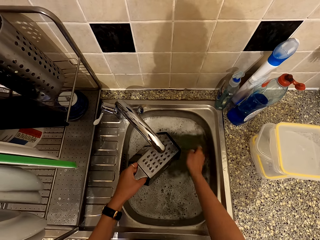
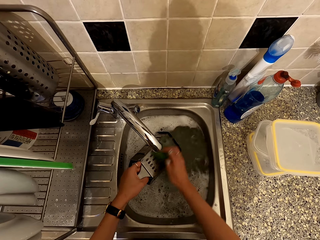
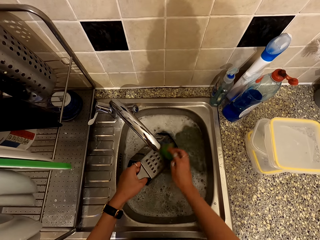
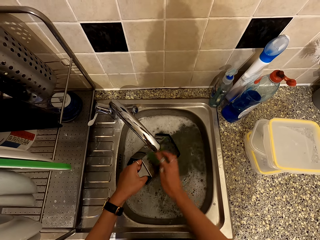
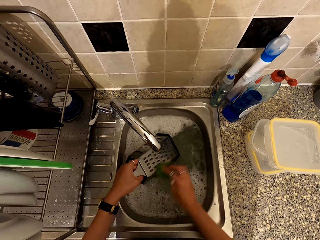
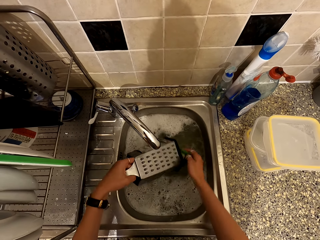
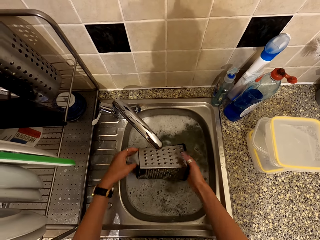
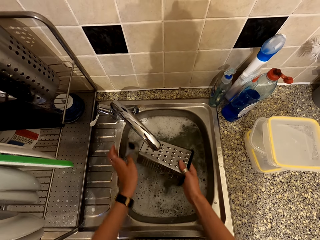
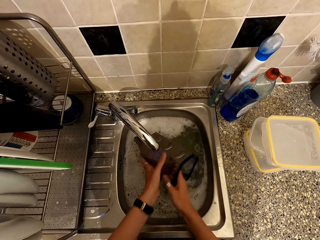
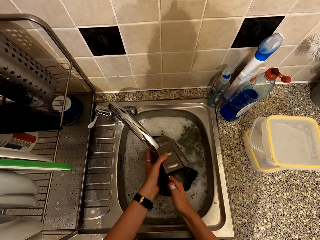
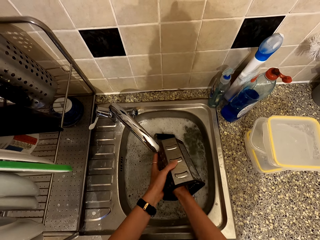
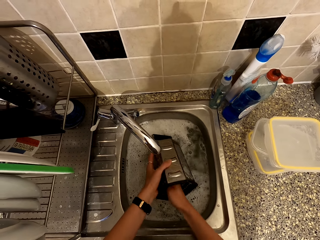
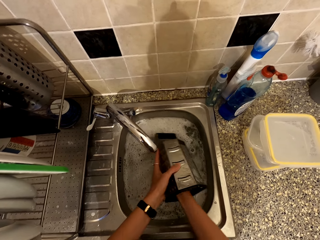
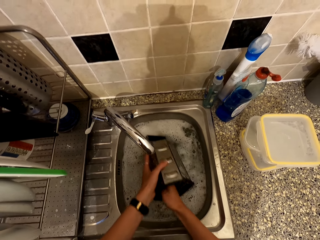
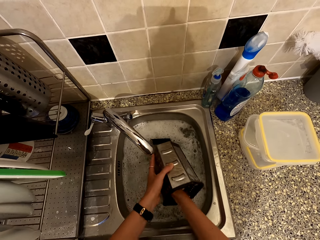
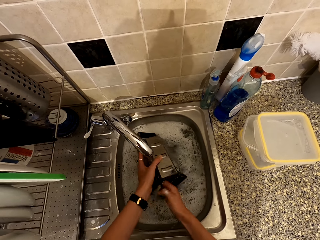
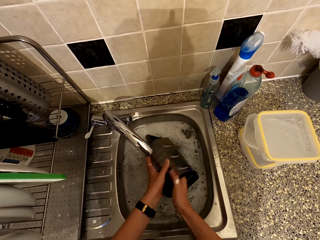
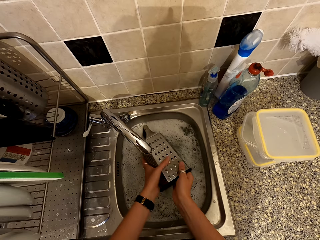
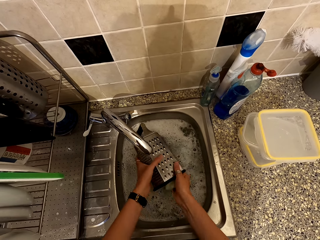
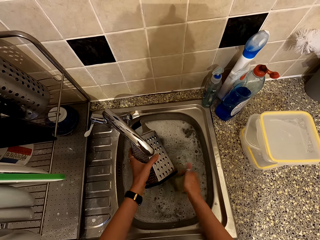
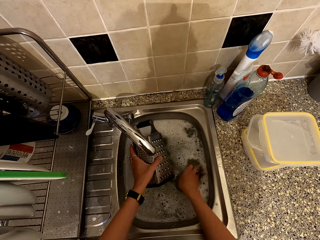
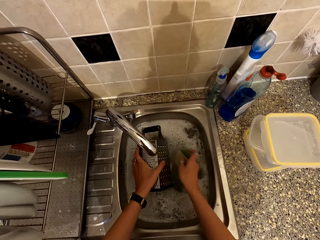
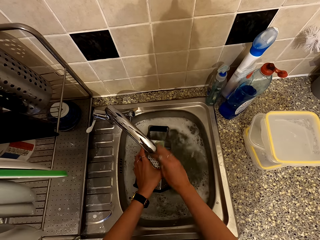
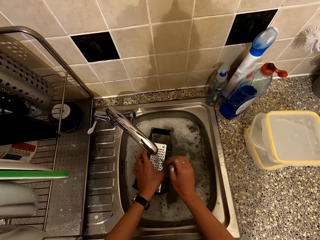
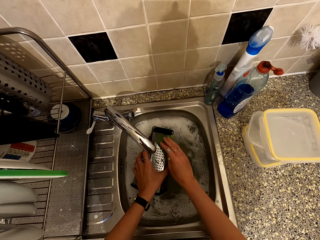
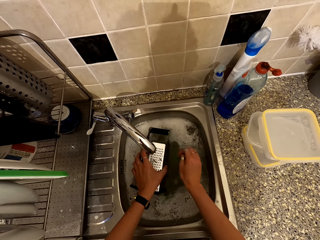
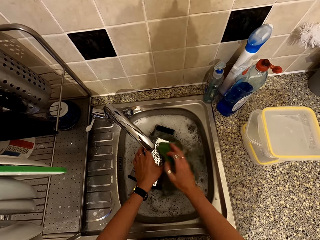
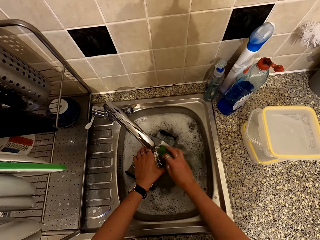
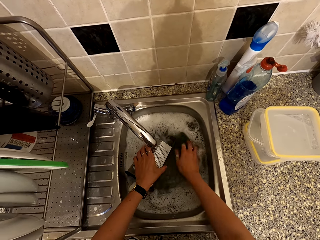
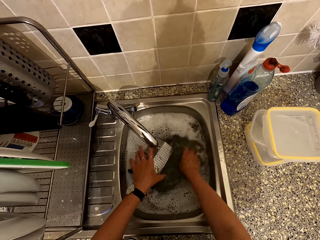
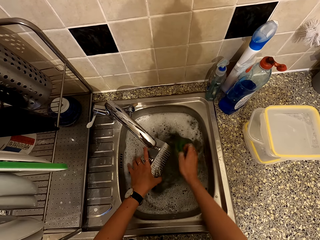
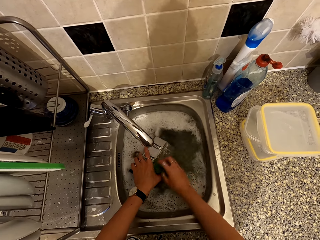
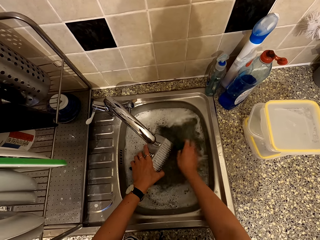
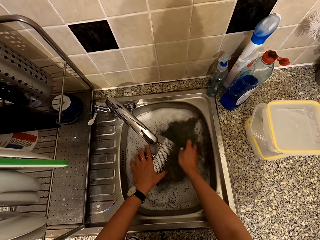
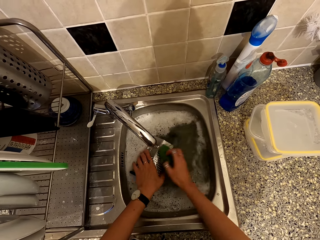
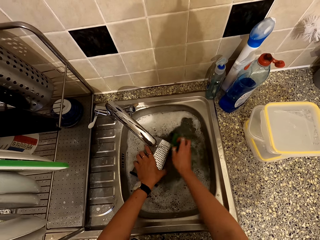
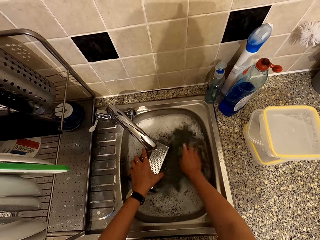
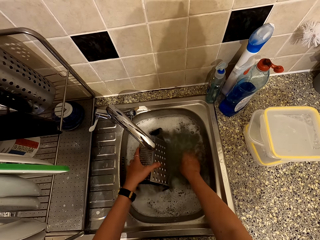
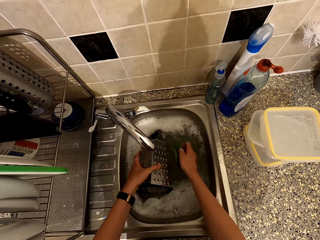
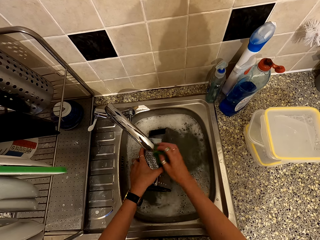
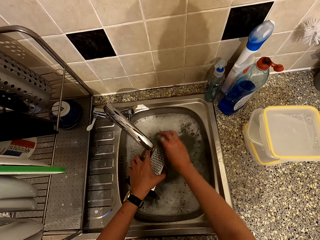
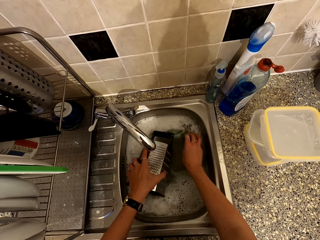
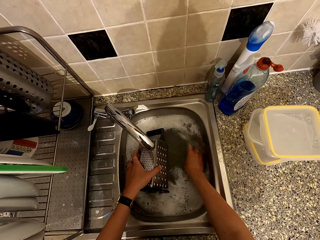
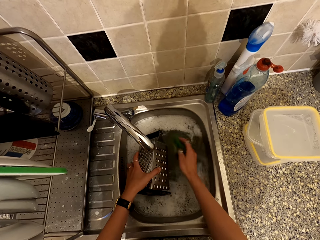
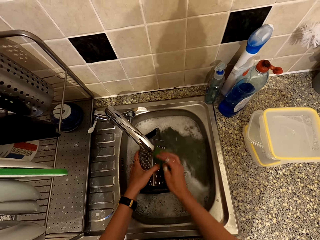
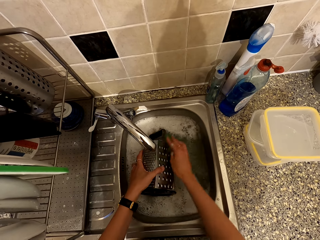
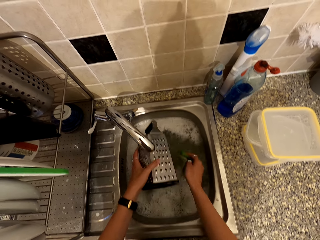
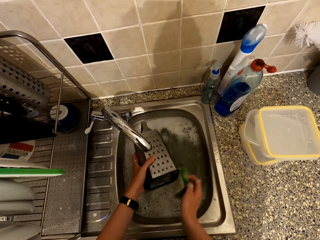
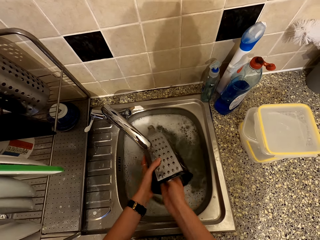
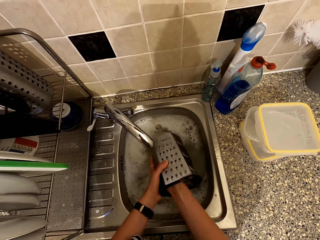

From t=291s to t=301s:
The camera wearer turns the grater in the sink. They wash the grater in the sink.

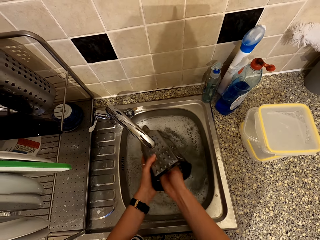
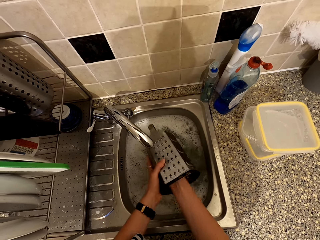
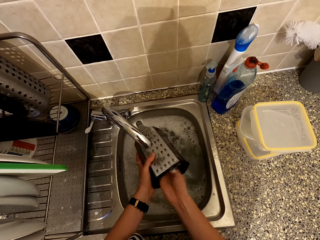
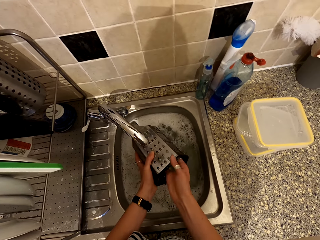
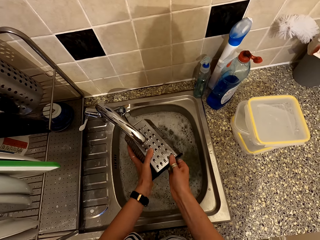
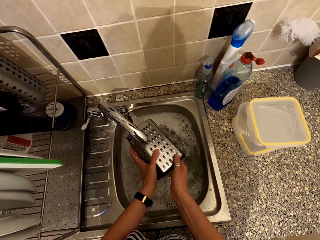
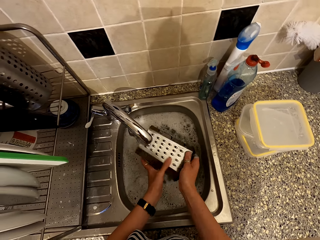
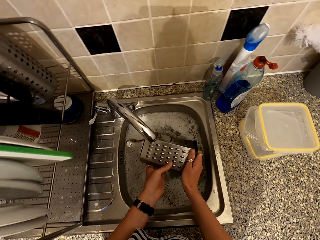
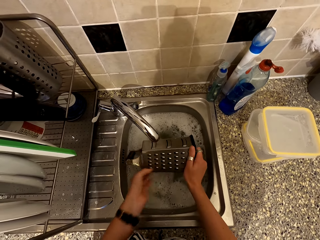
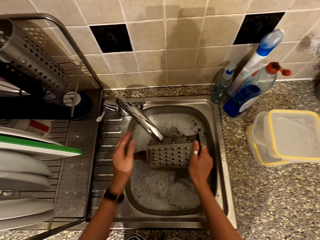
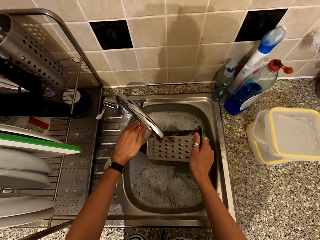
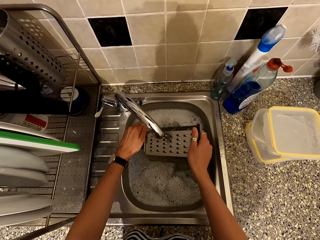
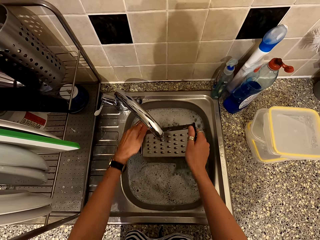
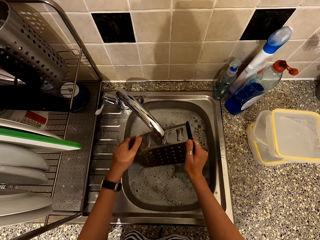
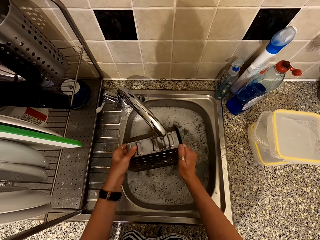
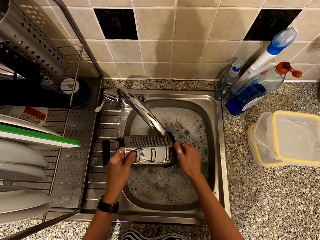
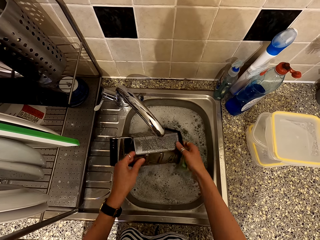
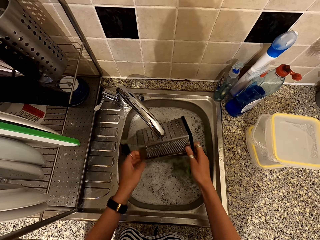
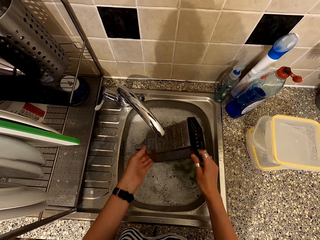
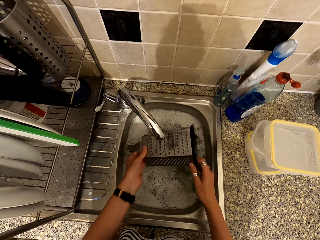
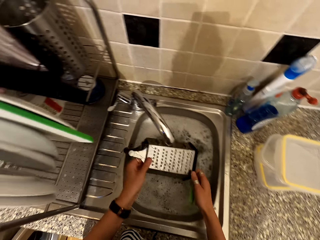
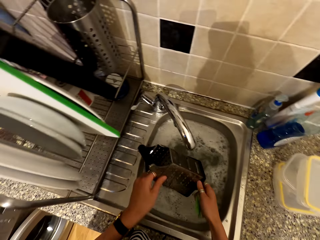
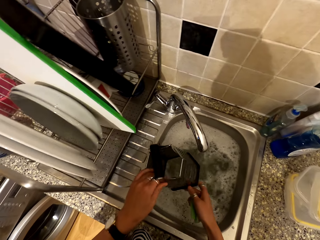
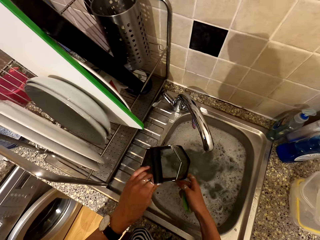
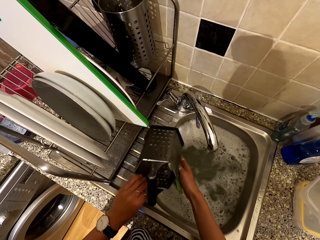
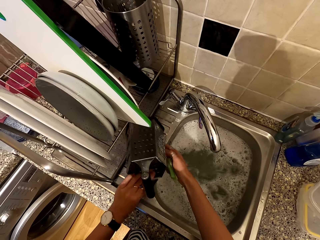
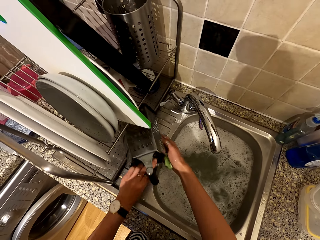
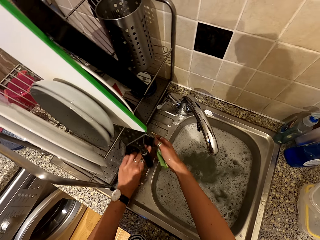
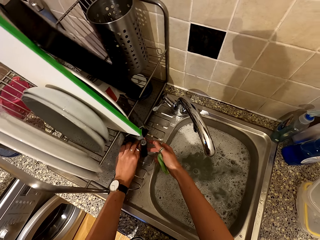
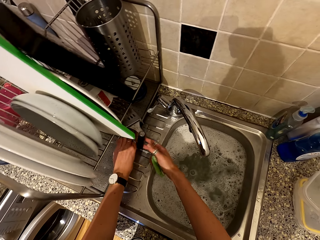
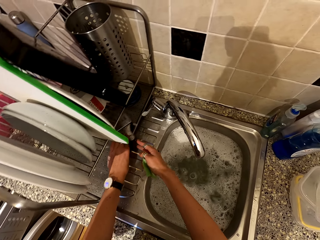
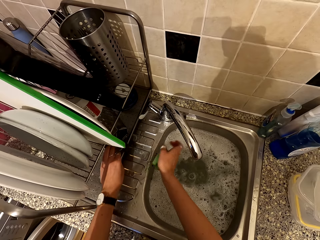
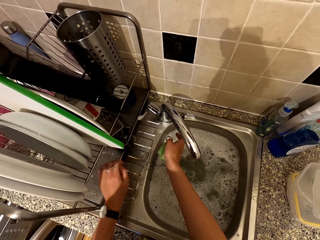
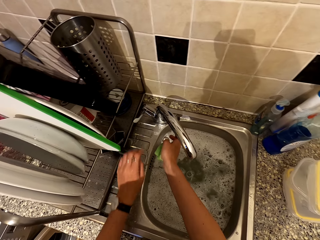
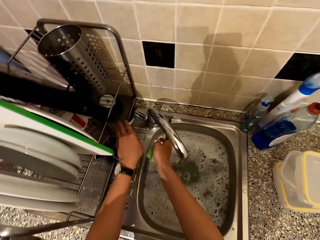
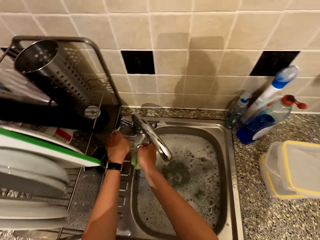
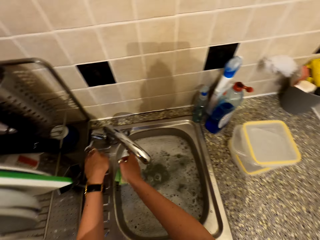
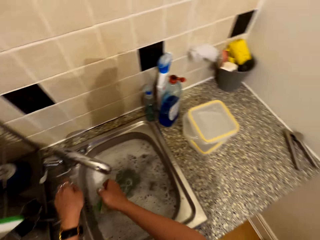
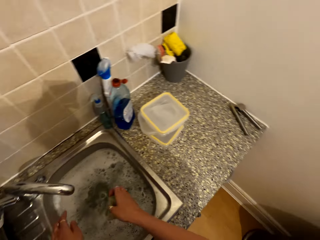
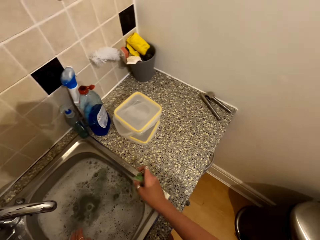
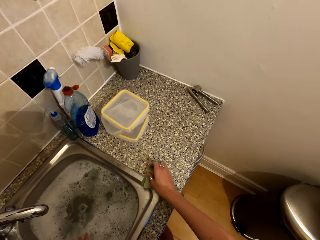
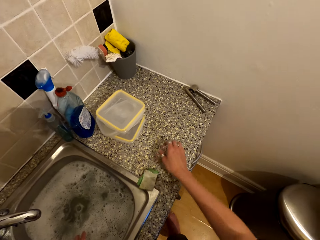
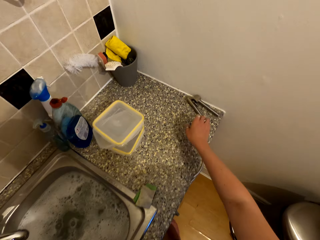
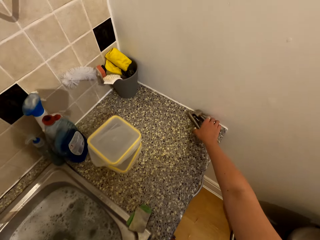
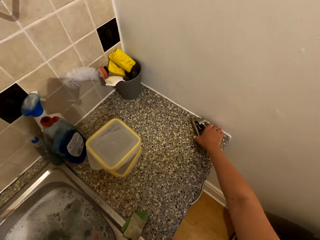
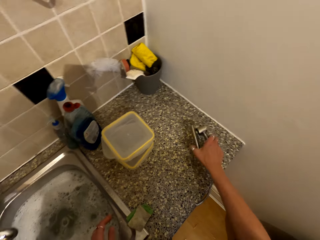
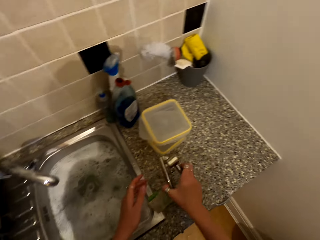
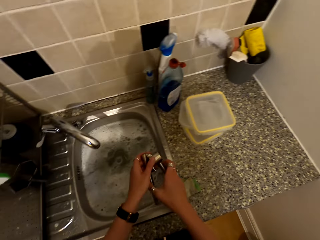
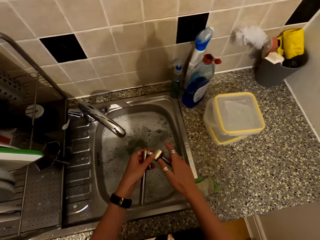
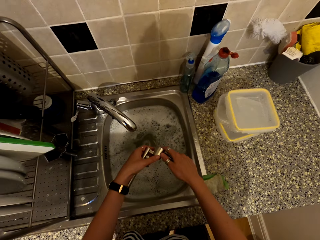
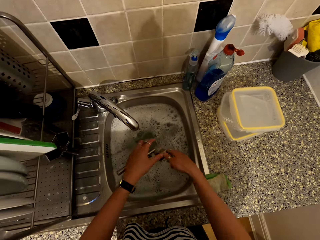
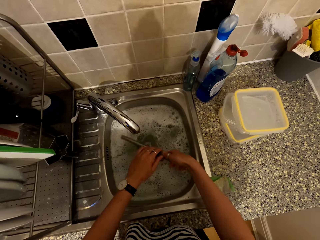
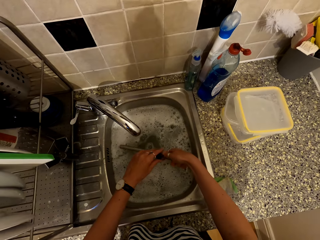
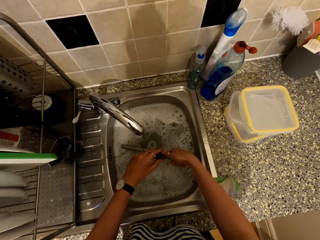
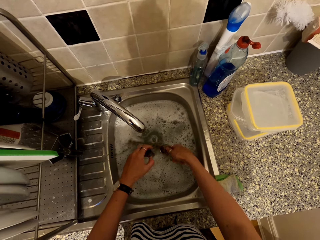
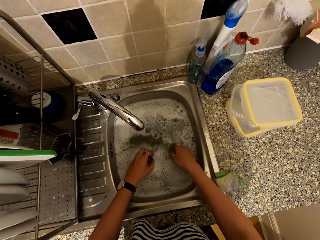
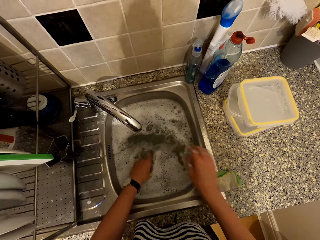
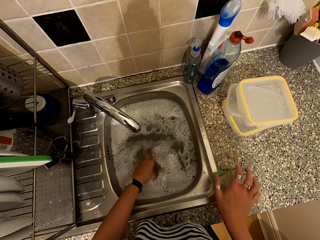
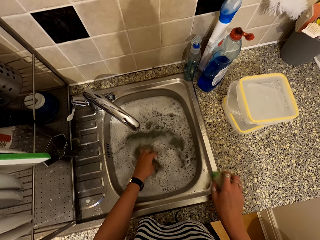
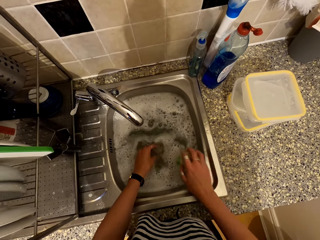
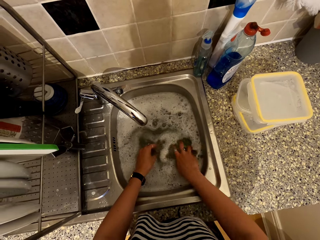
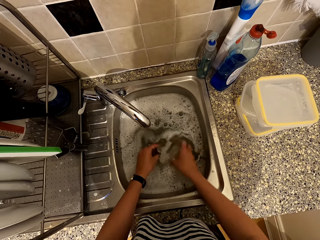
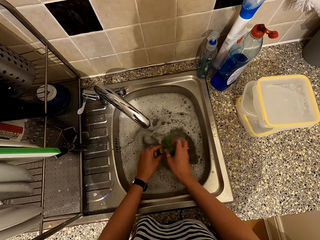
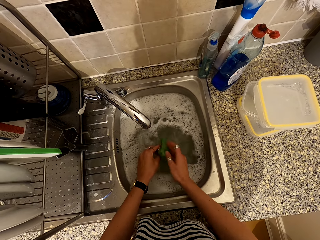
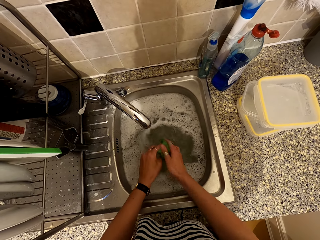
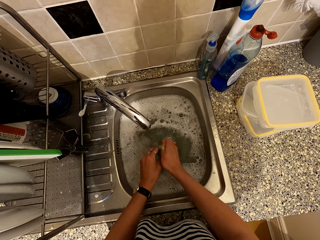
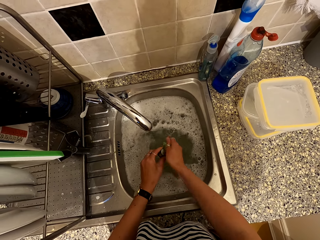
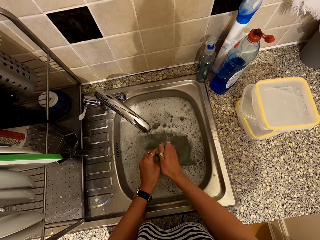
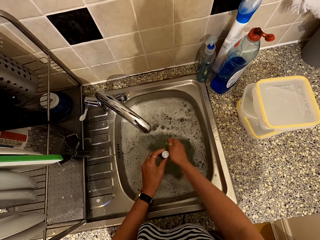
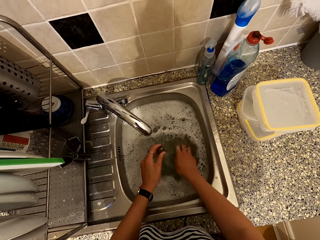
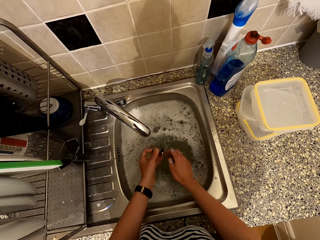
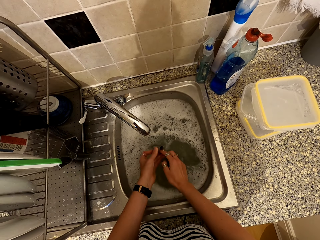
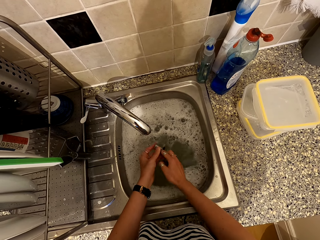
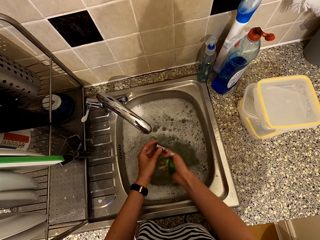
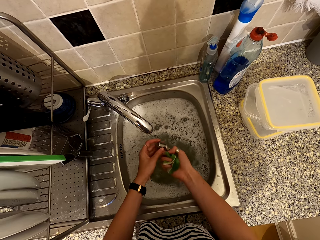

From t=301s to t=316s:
The camera wearer rinses the grater in the sink with water. They open the tap. They place the grater in the utensil rack. They close the tap. They turn around. They put the sponge on the surface. They take the garlic crusher from the counter top. They put the garlic crusher in water in the sink. They pick the washing sponge. They wash the garlic crusher in the sink.
